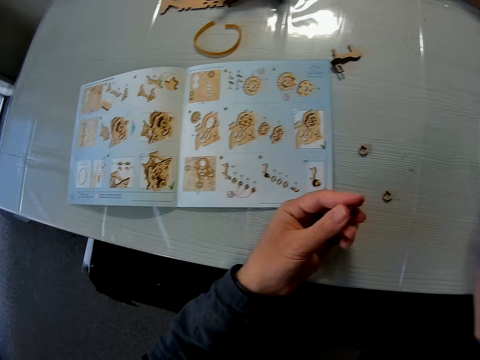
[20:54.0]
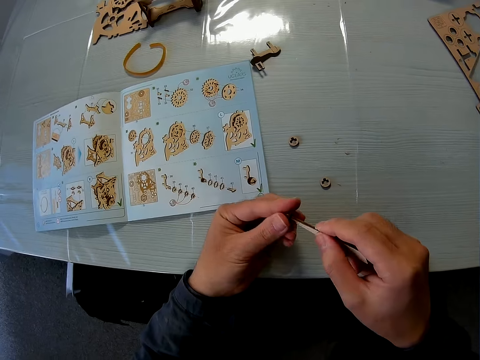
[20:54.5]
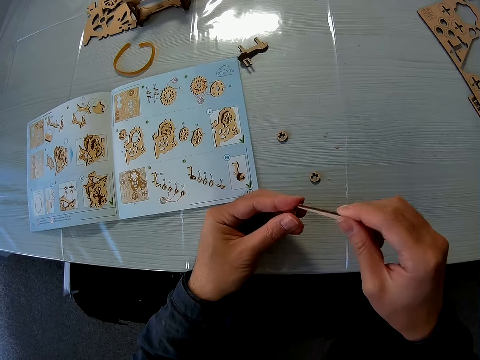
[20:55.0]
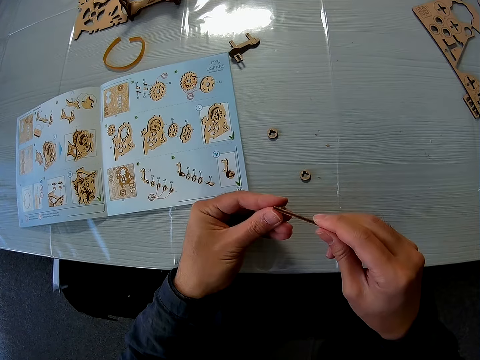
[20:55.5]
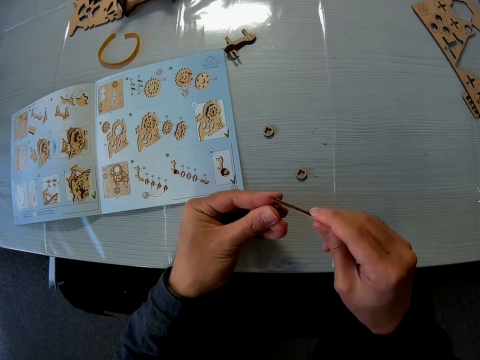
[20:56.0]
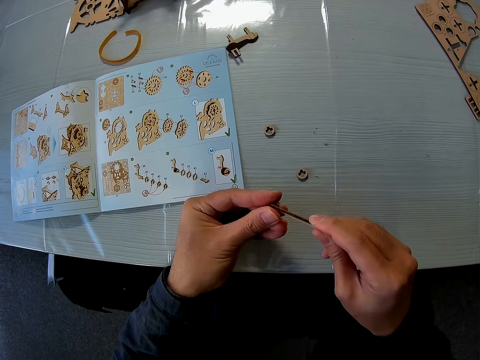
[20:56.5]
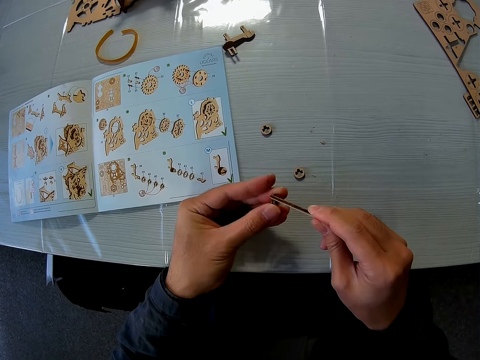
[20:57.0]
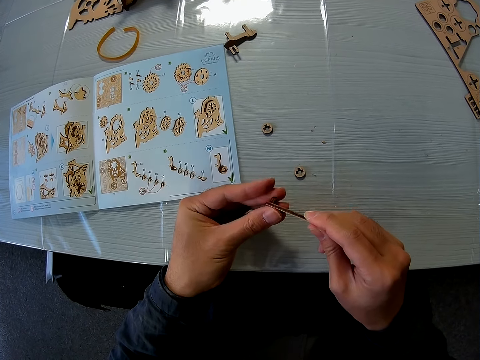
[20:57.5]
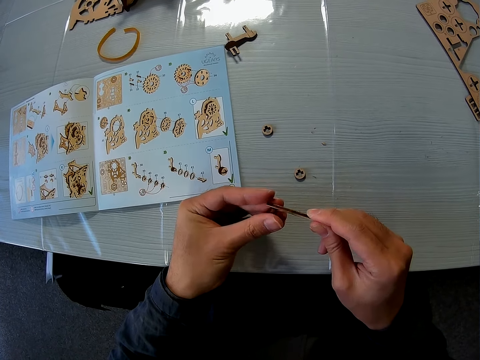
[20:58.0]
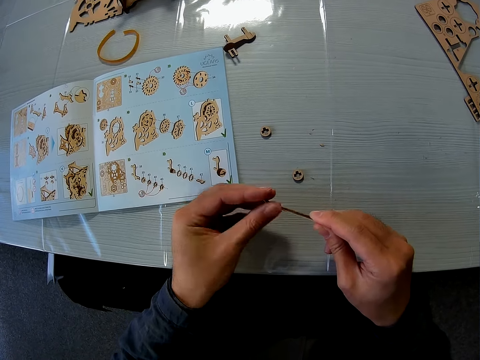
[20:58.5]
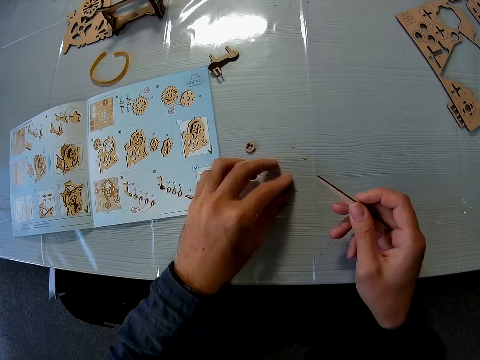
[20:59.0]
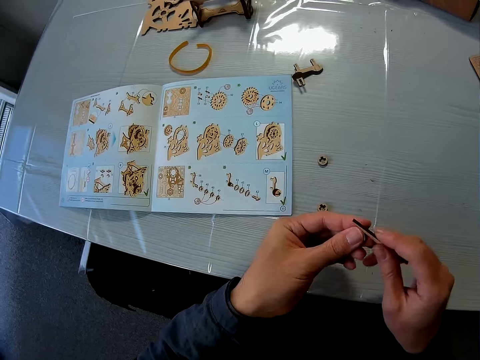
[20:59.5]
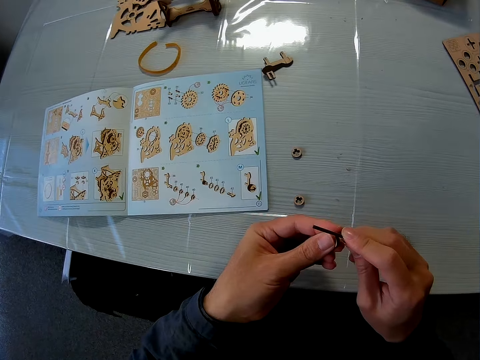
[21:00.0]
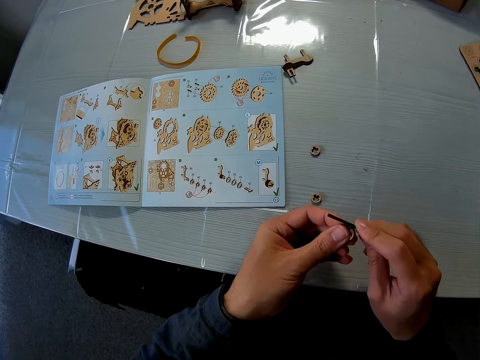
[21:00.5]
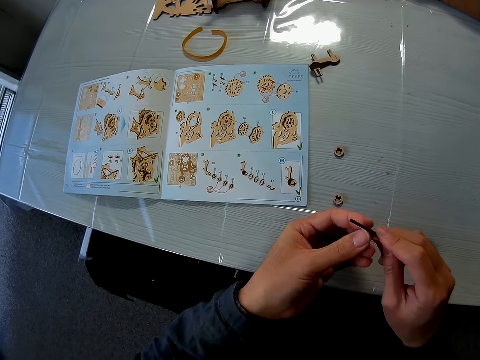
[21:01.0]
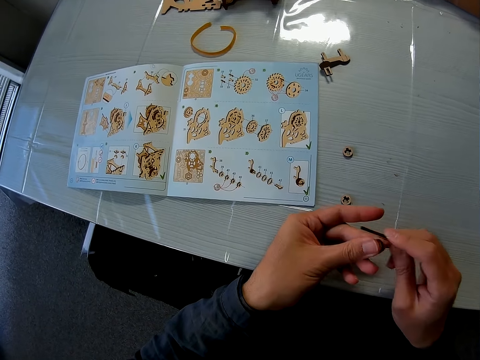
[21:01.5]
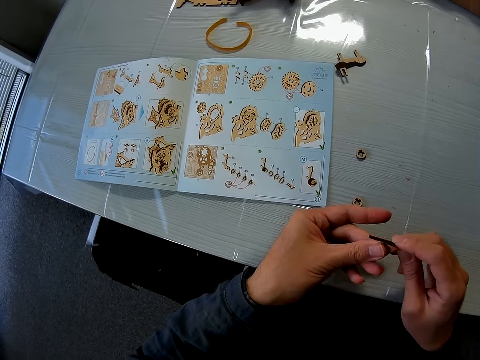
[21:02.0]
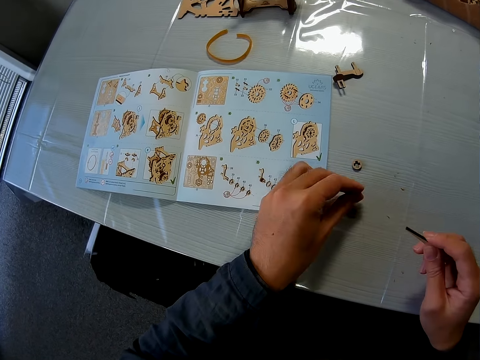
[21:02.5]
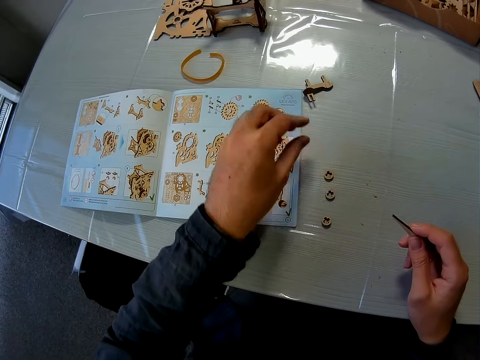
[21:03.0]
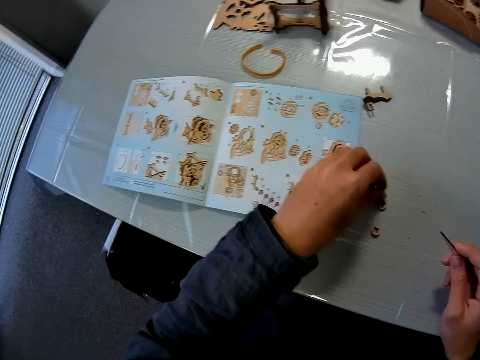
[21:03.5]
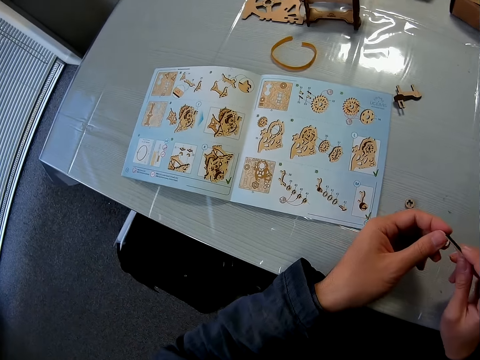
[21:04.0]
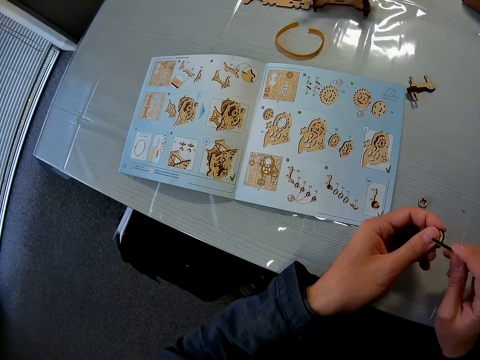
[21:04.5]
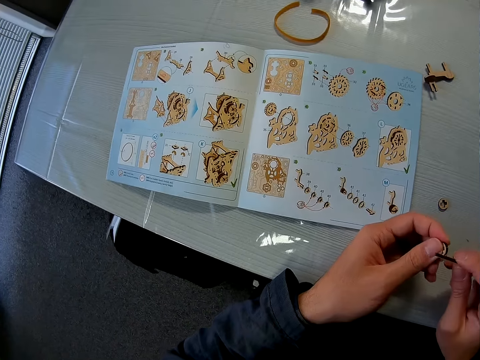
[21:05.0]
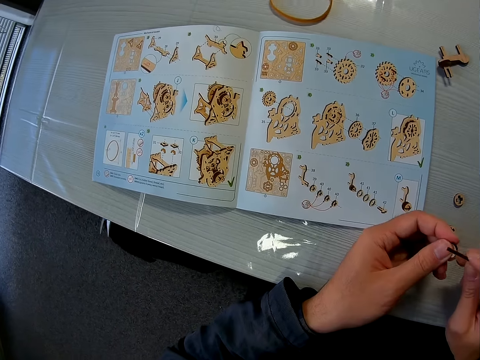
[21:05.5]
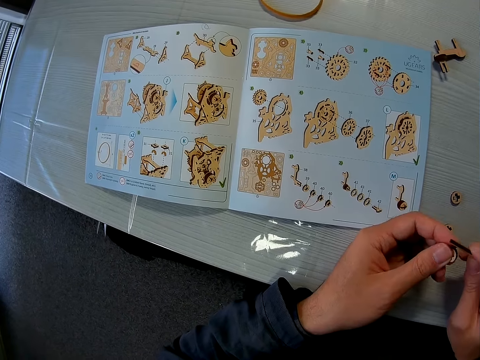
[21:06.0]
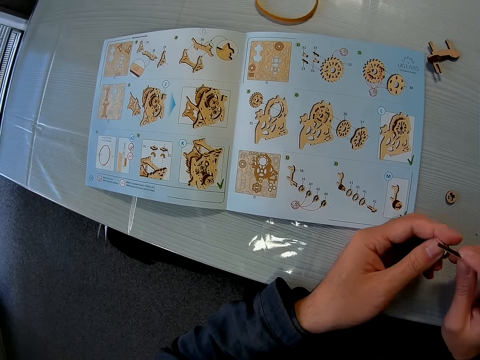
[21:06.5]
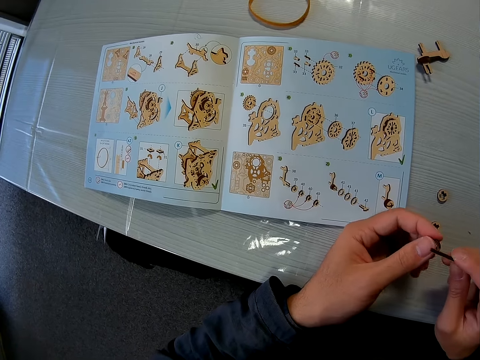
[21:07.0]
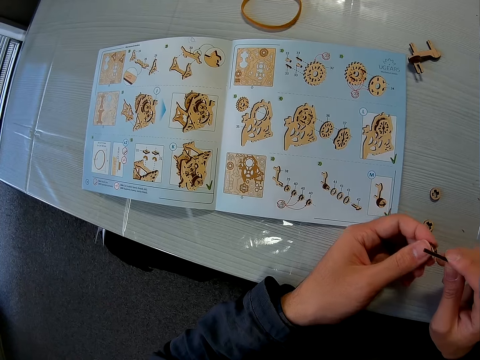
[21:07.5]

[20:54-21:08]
The camera wearer picks up the peg from the table. They shape the model pieces. They scrape the puzzle piece with the peg. They drop the puzzle piece on the table. They pick up another puzzle piece from the table. They scrape the puzzle piece with the peg. They drop the puzzle piece on the table. They pick up another puzzle piece from the table. They scrape the puzzle piece with the peg.

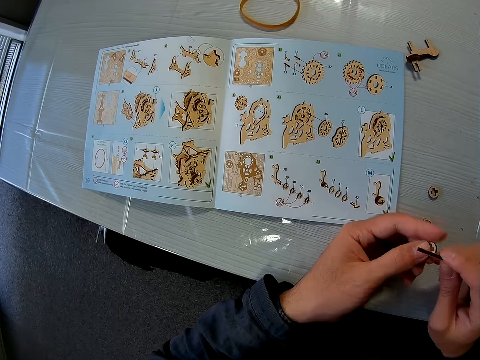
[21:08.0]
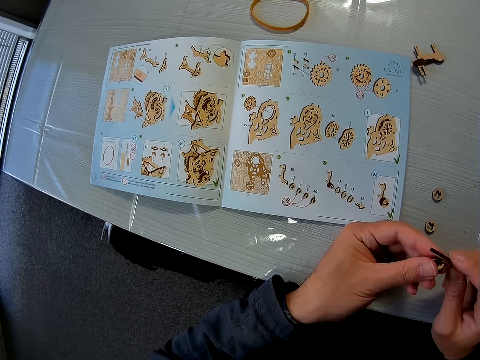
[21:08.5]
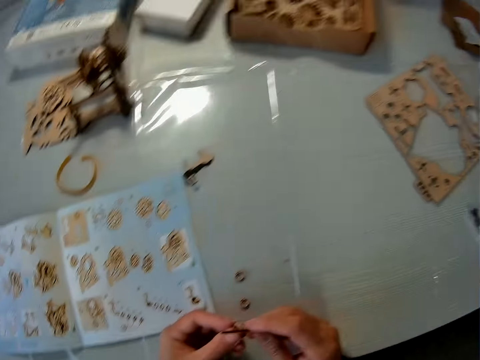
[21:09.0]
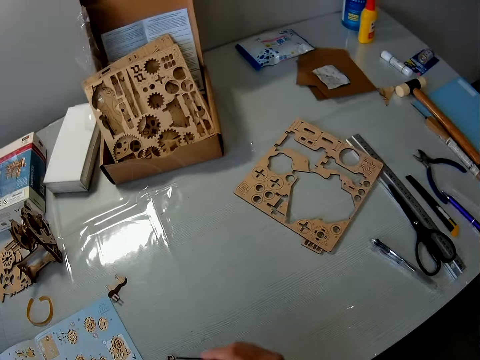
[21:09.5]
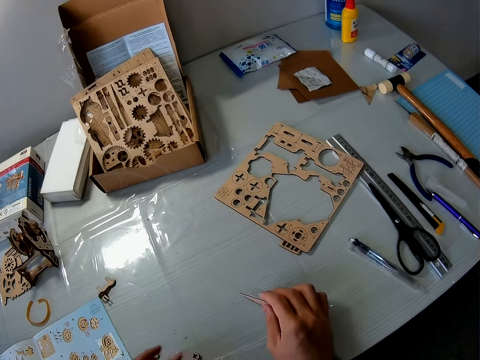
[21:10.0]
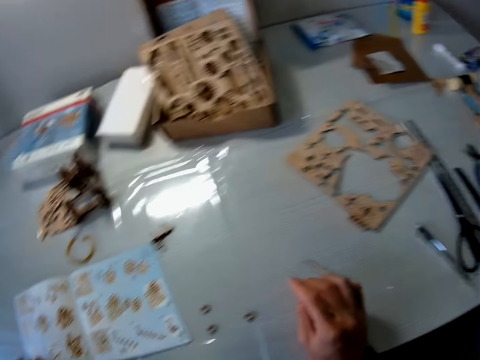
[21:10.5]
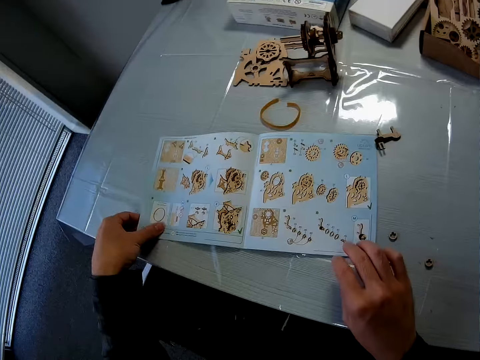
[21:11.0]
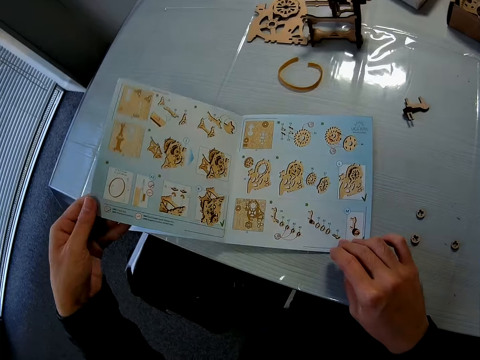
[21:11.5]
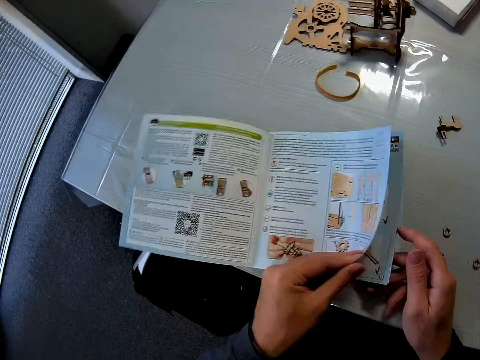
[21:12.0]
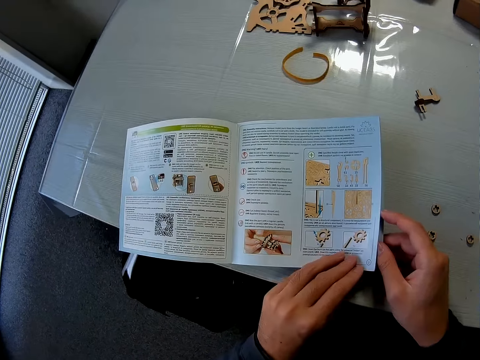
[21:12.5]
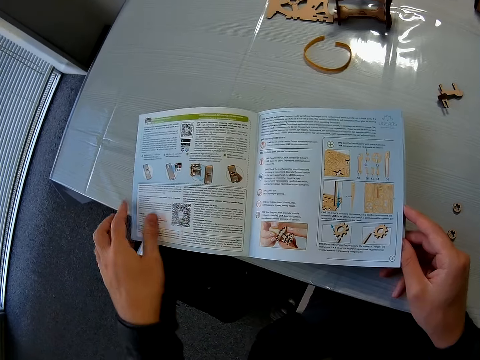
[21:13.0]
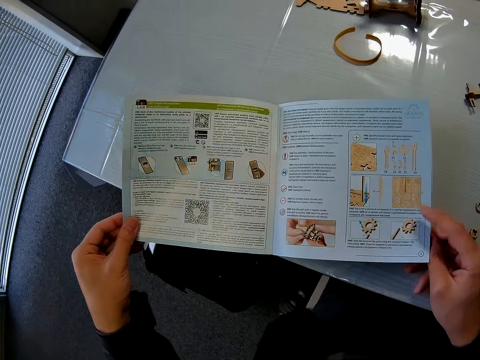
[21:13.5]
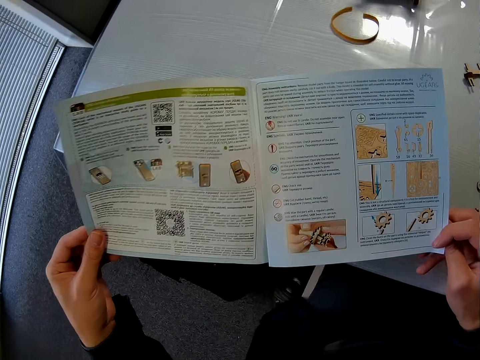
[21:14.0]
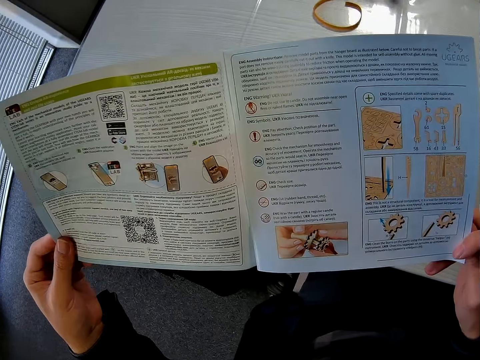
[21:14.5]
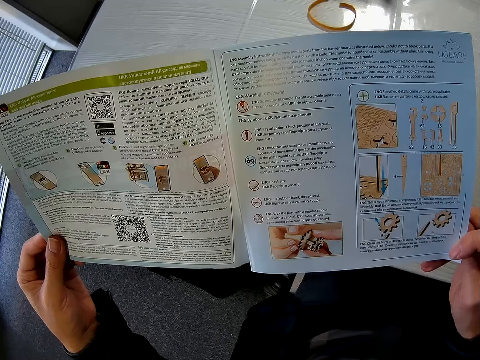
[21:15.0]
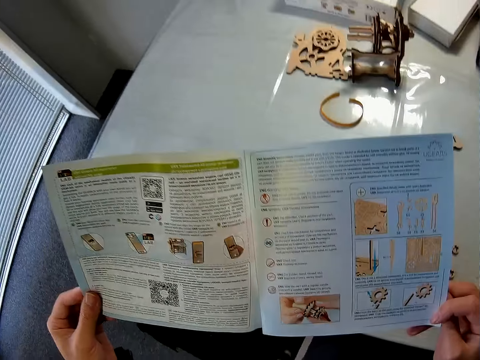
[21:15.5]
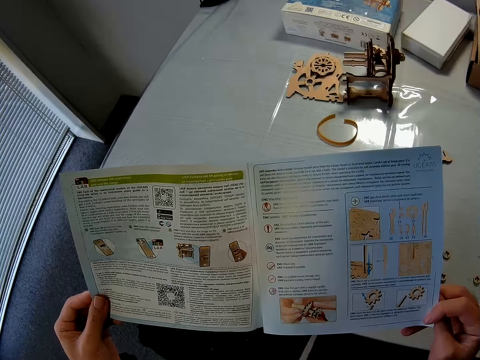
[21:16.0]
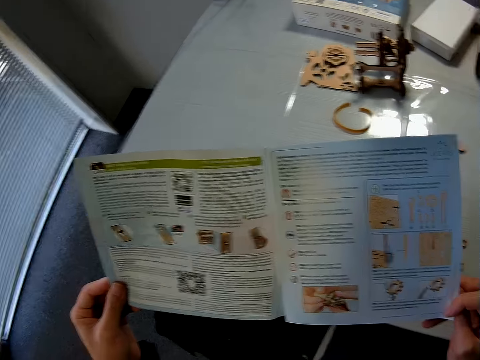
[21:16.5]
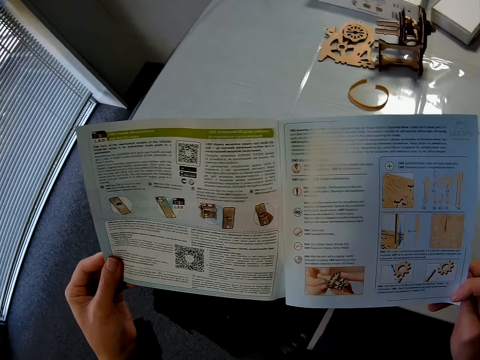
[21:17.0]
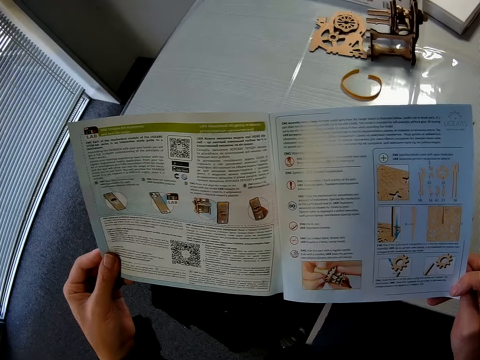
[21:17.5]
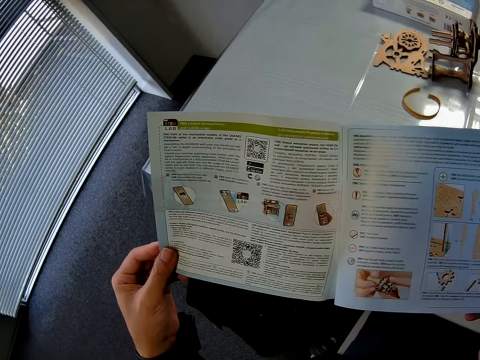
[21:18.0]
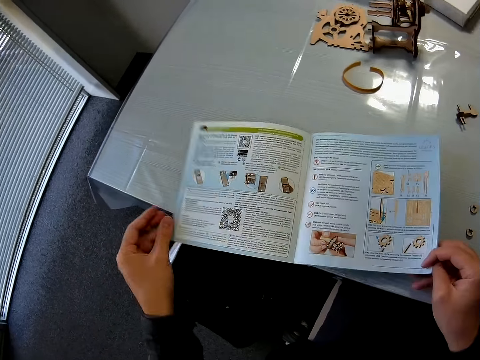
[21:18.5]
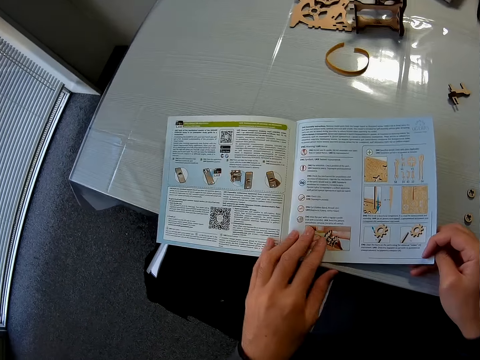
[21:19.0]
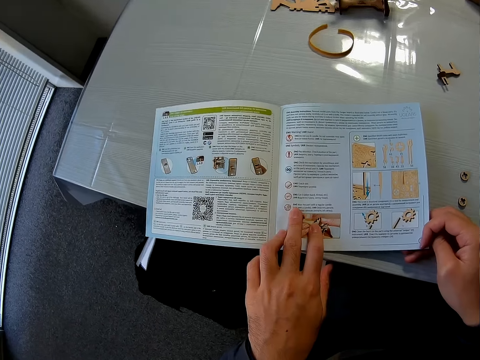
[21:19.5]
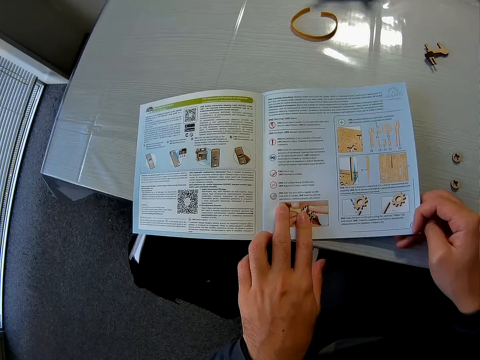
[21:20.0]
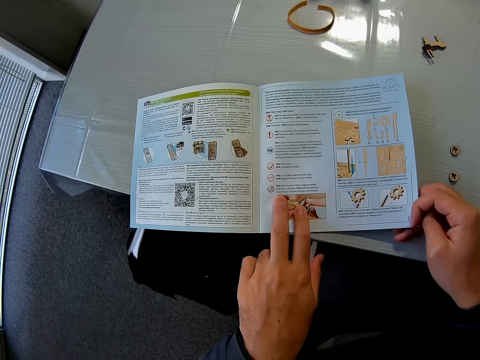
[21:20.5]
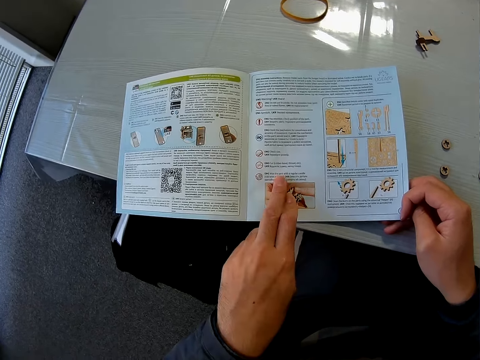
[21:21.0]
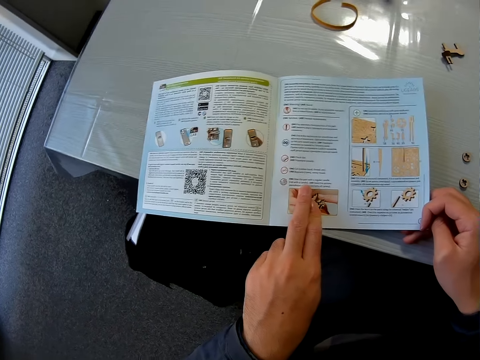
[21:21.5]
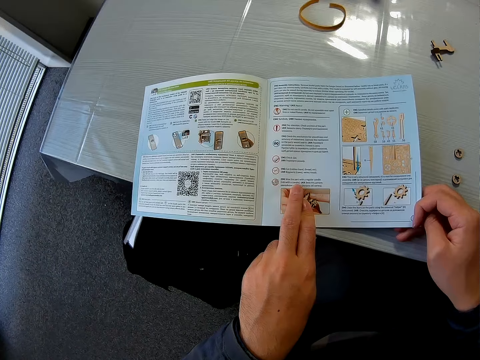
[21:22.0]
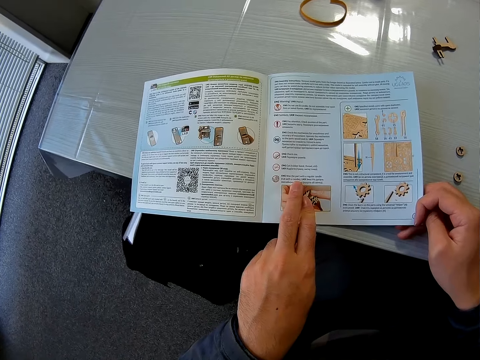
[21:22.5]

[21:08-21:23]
The camera wearer stares around. He drops the peg on the table. He opens the pages of the instruction manual. He raises the instruction manual from the table. He reads the manual. He drops the instruction manual on the table. He holds down the instruction manual on the table with his left fingers.
